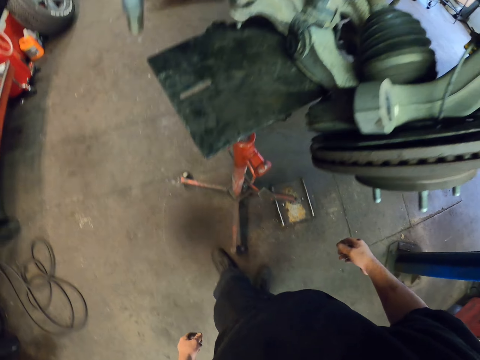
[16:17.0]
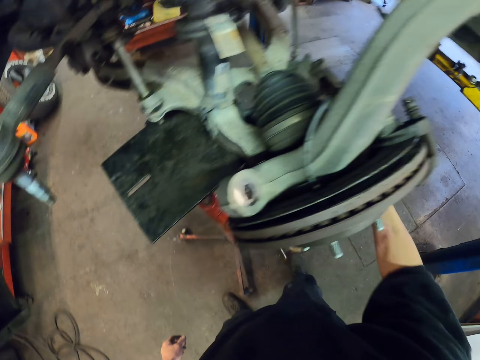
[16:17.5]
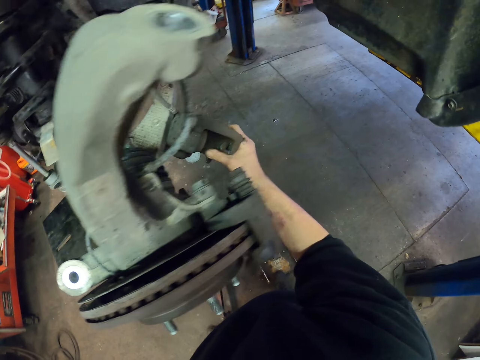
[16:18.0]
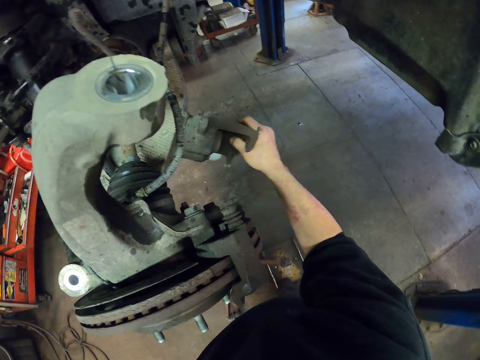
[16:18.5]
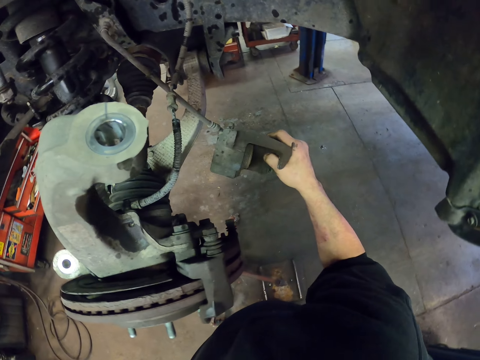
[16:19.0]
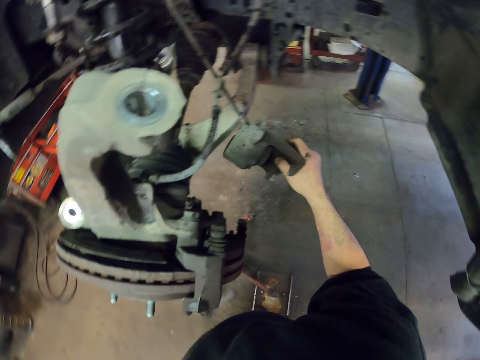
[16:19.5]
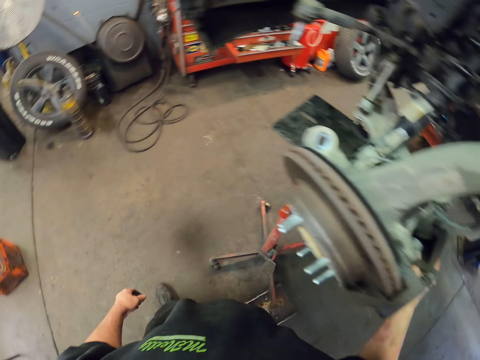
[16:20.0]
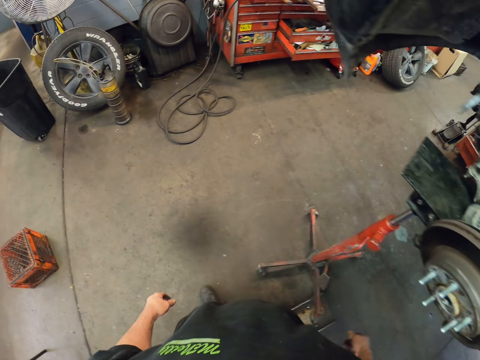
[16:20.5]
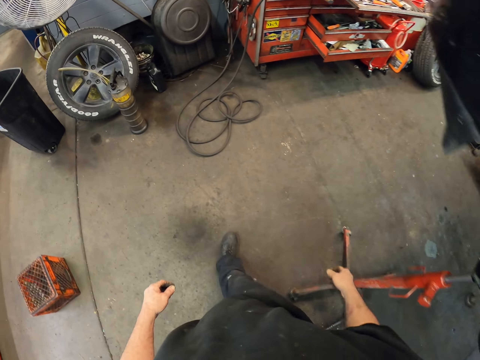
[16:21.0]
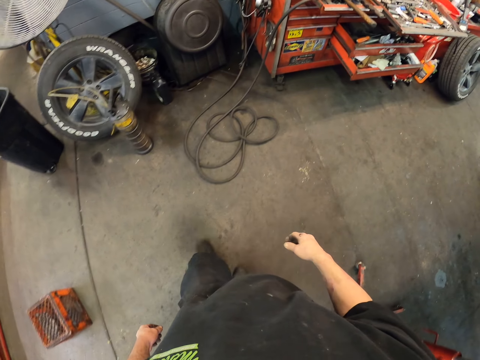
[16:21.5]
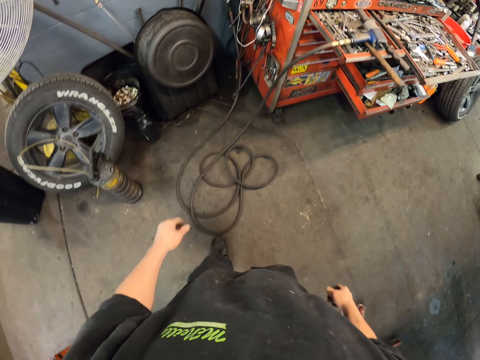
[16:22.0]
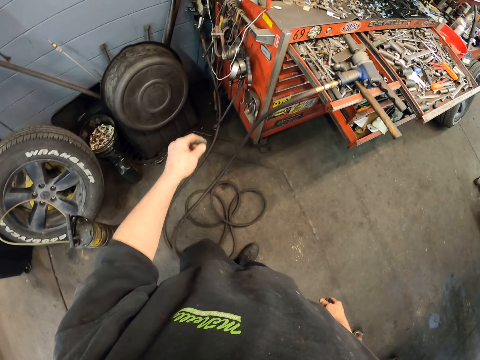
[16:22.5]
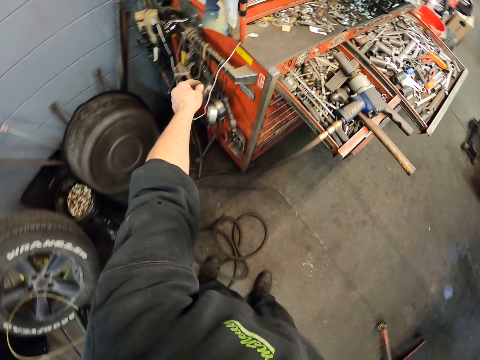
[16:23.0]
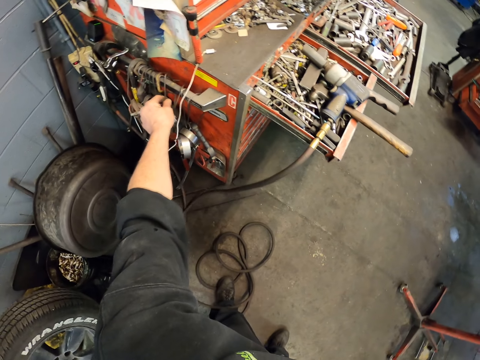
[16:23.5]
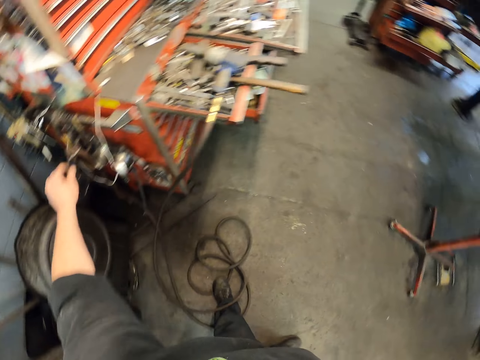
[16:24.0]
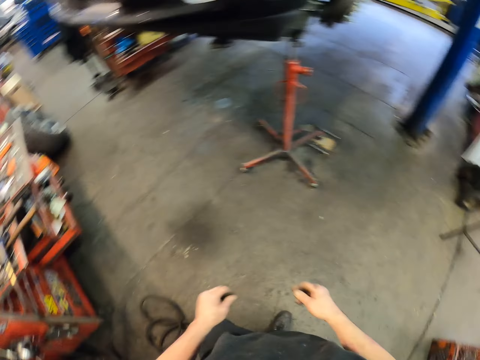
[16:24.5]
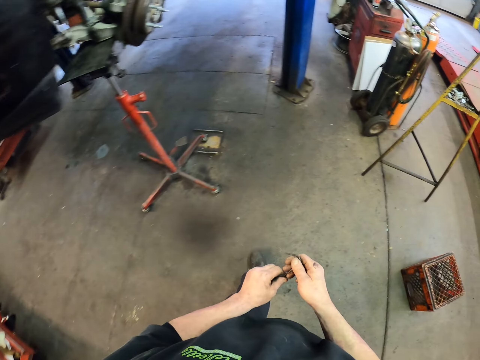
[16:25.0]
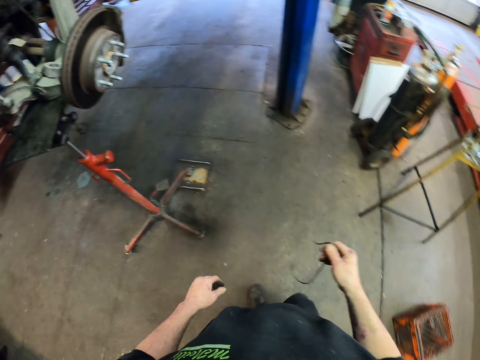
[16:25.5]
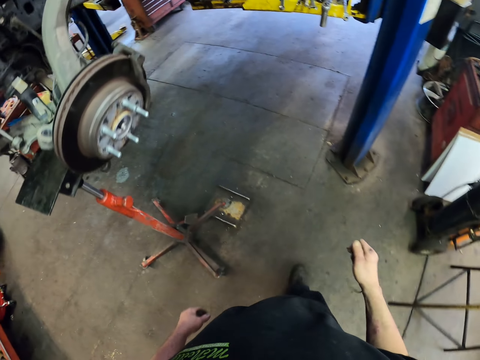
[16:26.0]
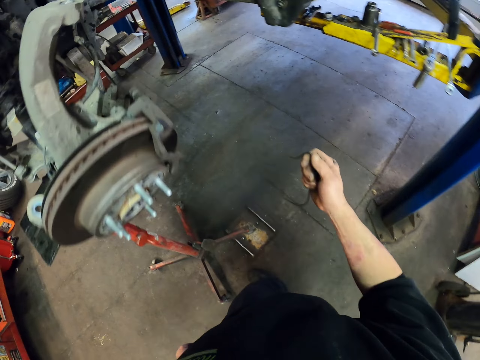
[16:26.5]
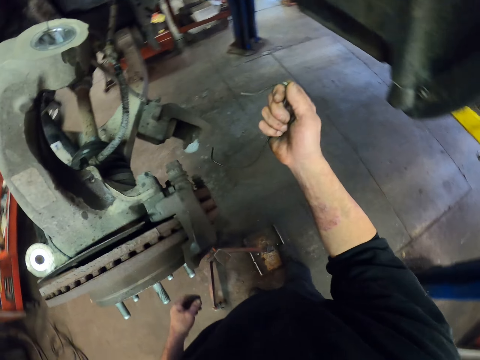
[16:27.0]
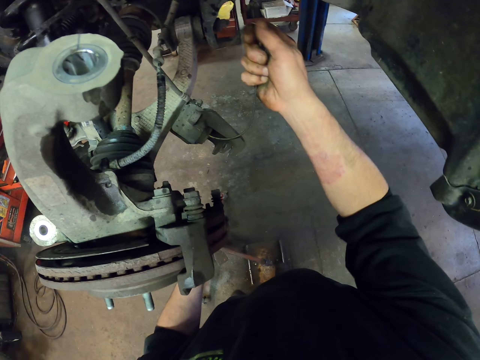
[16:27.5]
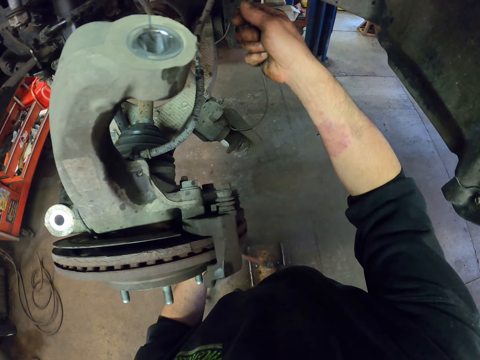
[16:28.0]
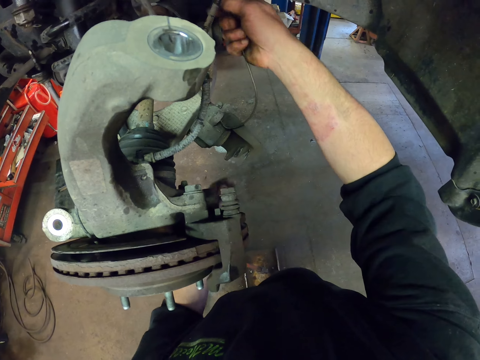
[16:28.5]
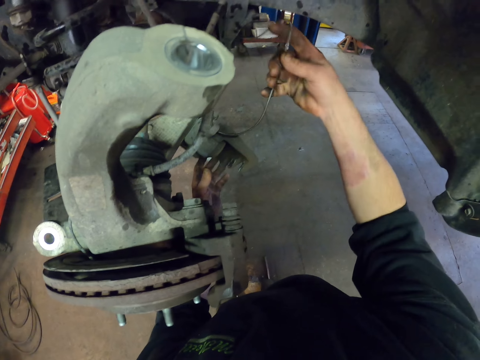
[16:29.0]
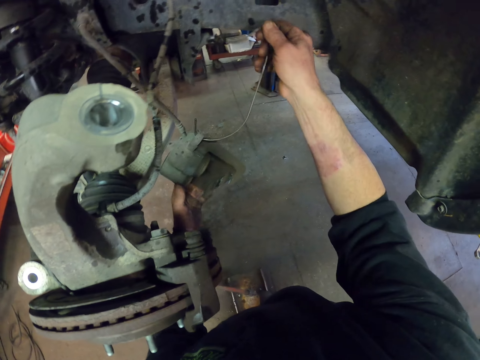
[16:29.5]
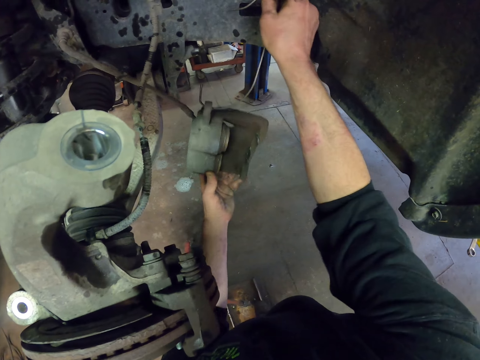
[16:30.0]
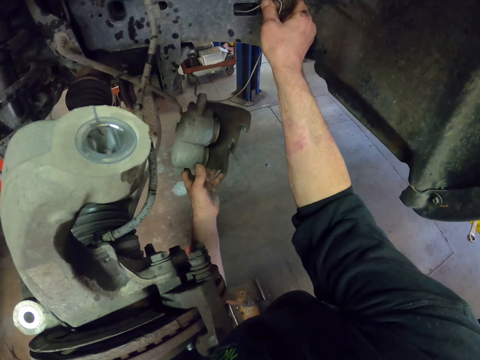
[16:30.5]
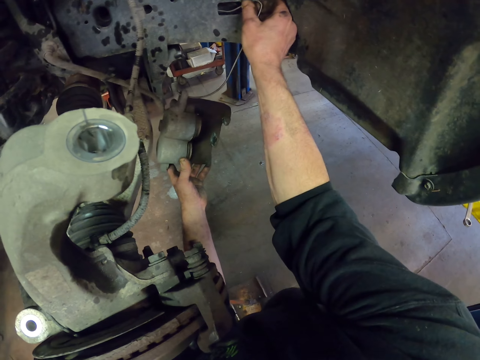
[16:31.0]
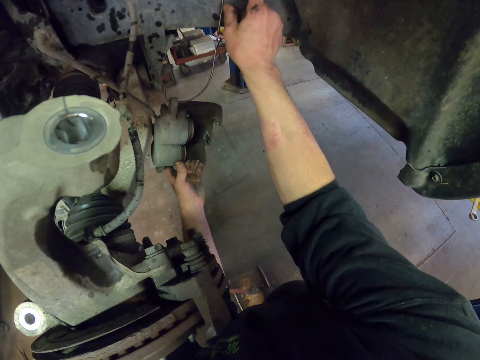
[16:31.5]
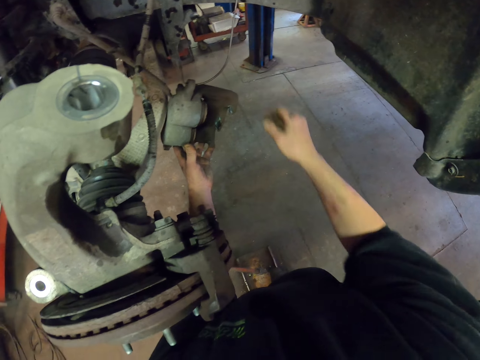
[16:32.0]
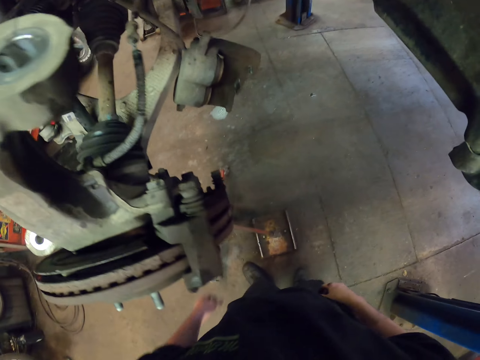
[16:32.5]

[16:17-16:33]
The camera wearer looks around. They pick up a brake caliper, drop the brake caliper and walk to a drawer. They take a piece of wire from the drawer. They shift the wire to the right hand. They walk around the garage. They do something. They insert the wire in the brake caliper. They hang the caliper on the down car bar.

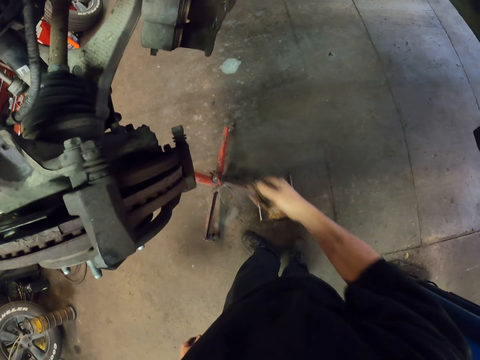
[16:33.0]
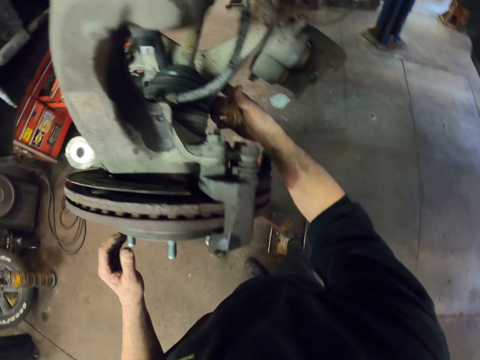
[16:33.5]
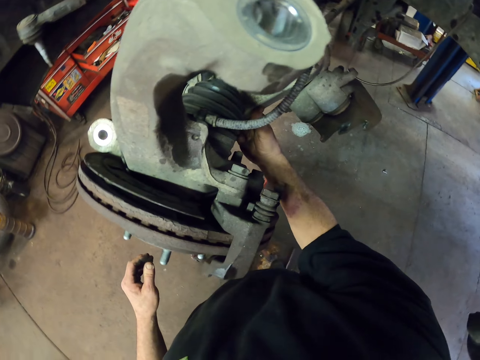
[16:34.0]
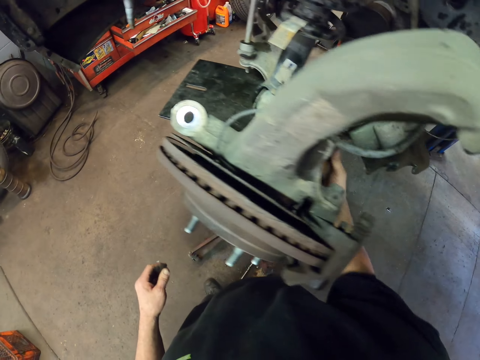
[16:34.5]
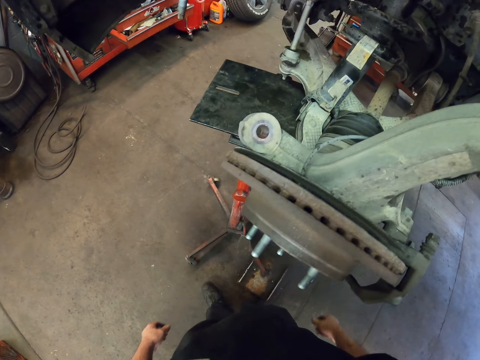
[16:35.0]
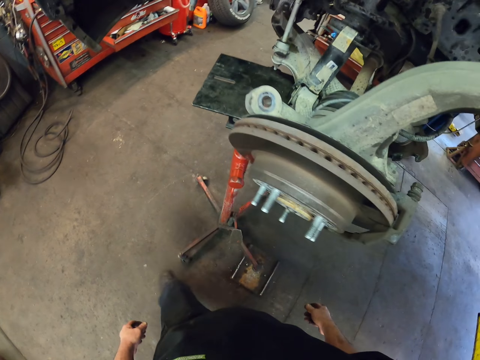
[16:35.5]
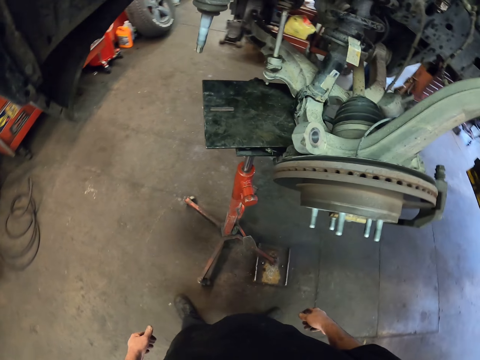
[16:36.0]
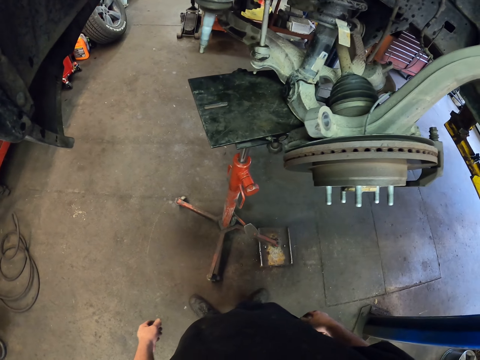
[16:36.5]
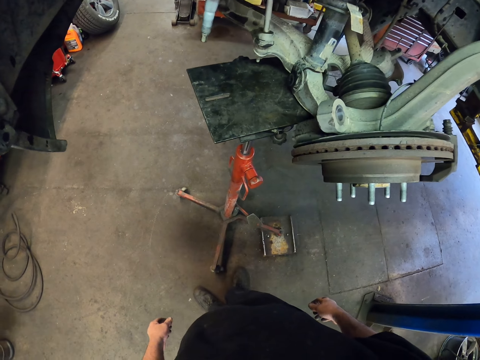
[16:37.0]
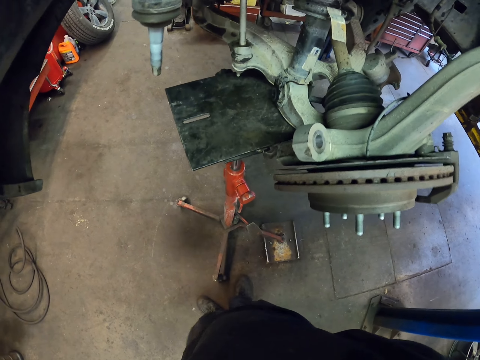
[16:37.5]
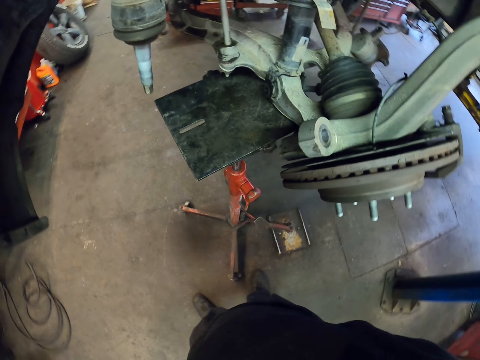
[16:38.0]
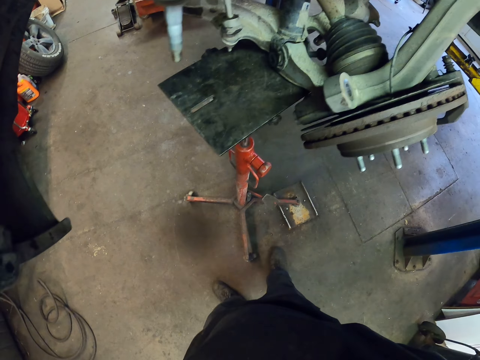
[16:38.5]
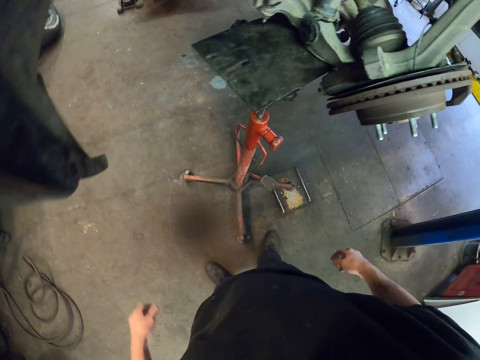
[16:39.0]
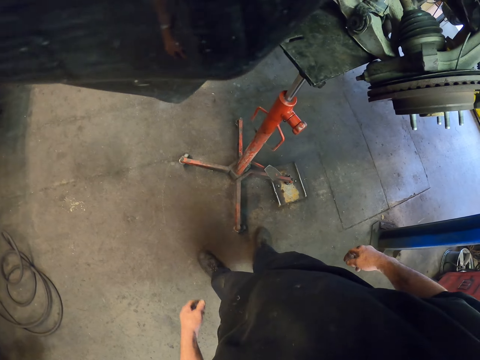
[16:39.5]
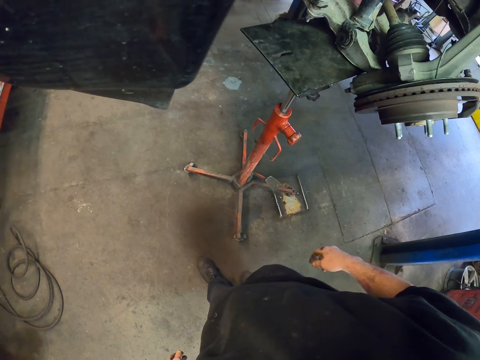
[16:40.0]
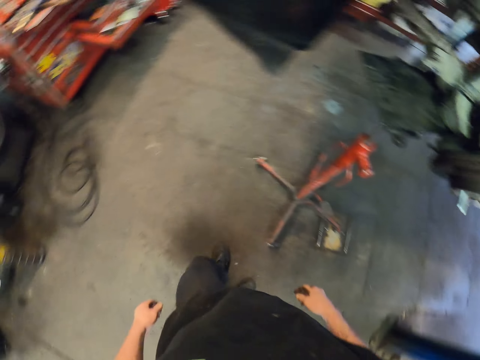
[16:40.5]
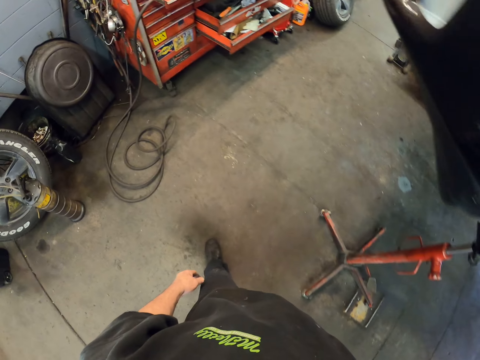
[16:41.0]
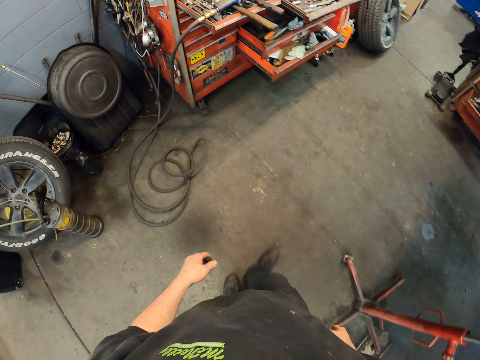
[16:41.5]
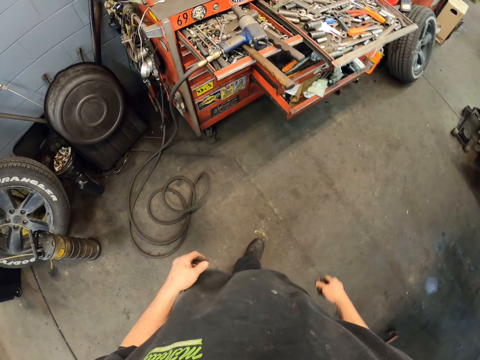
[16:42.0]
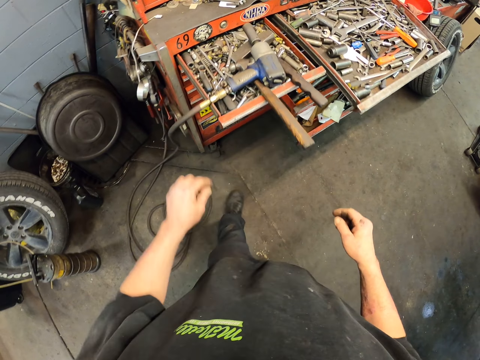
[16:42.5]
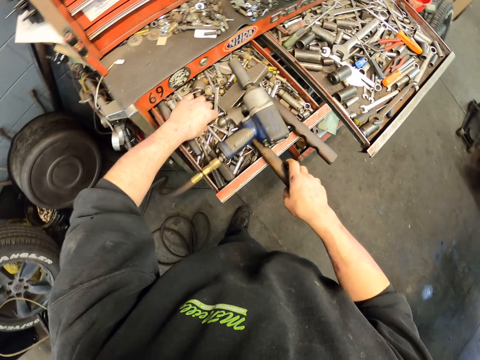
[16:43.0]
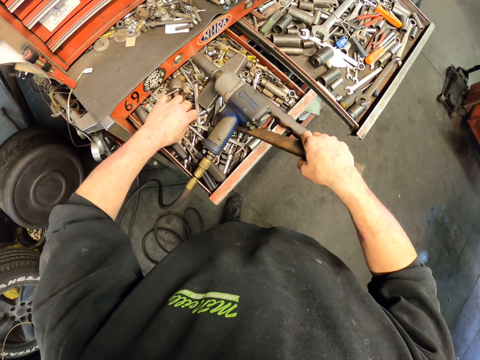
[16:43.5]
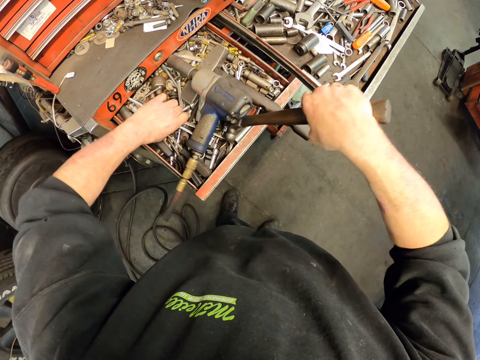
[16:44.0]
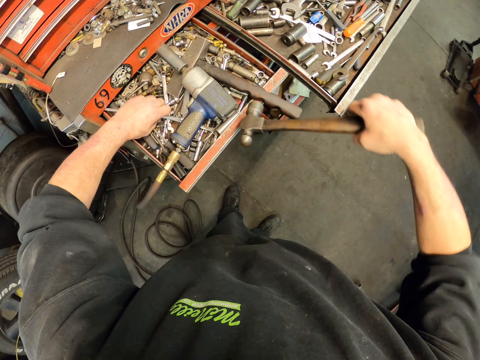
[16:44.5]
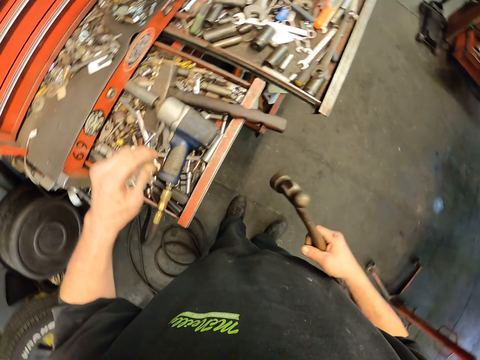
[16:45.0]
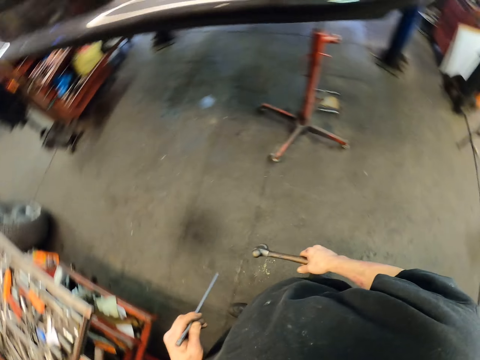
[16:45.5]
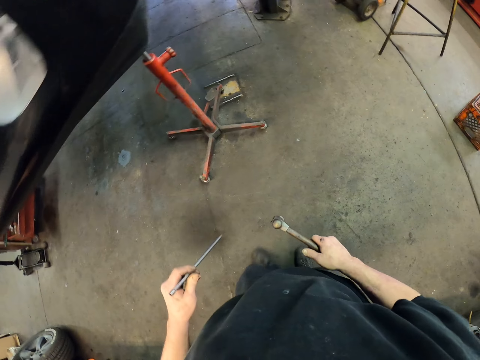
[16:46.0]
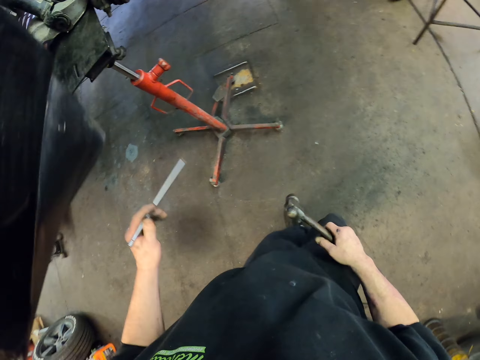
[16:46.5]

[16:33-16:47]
The camera wearer adjusts the jack under the car. They walk round the wheel hub. They touch something. They stare at the control arms. They walk to the tool drawer. They look around the garage. They pick up a steel bar and a hammer on the drawer. They carry the bar and hammer to the car.
